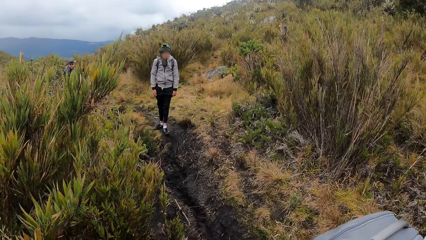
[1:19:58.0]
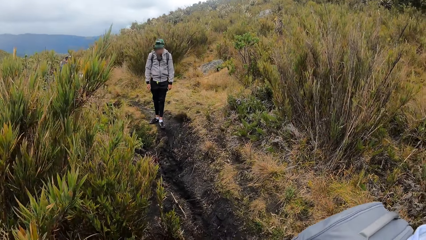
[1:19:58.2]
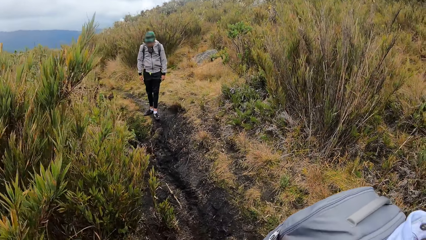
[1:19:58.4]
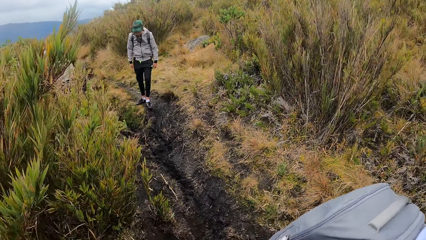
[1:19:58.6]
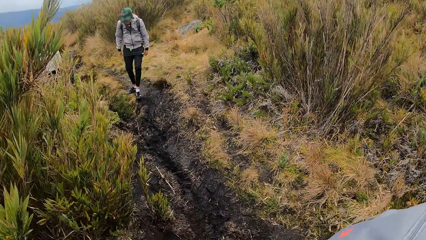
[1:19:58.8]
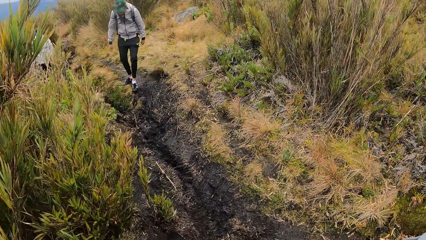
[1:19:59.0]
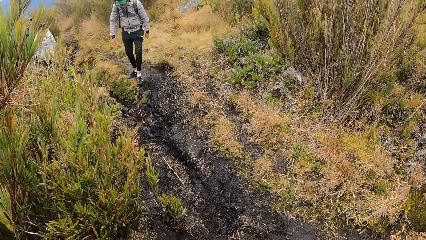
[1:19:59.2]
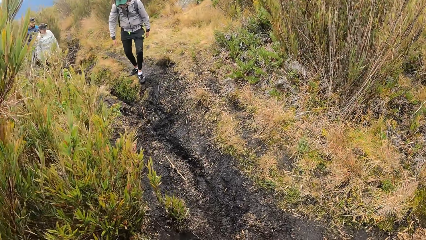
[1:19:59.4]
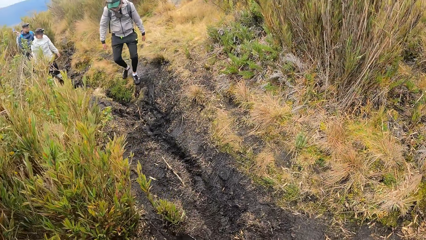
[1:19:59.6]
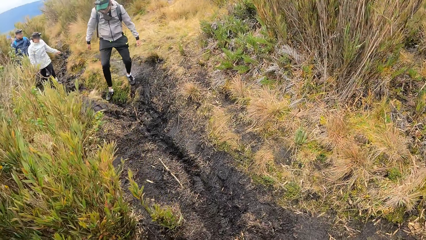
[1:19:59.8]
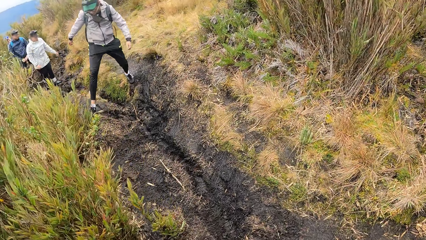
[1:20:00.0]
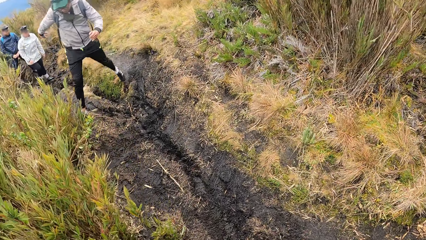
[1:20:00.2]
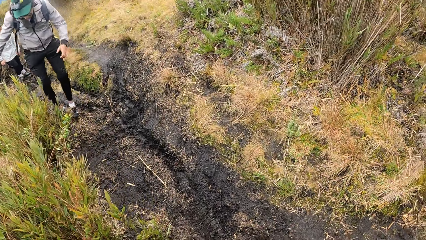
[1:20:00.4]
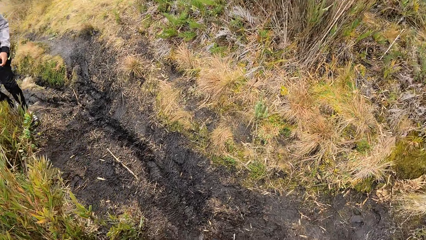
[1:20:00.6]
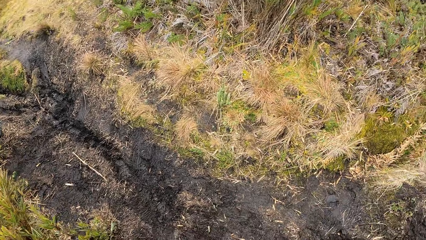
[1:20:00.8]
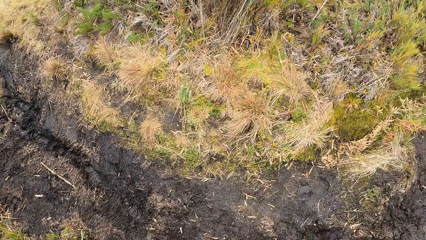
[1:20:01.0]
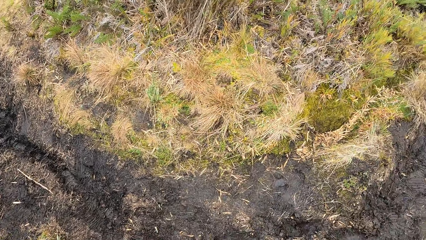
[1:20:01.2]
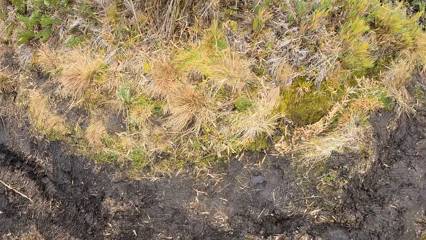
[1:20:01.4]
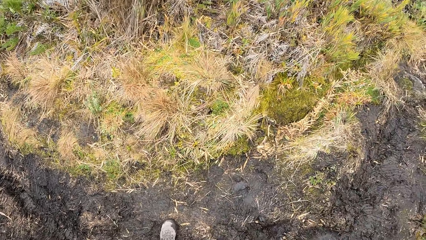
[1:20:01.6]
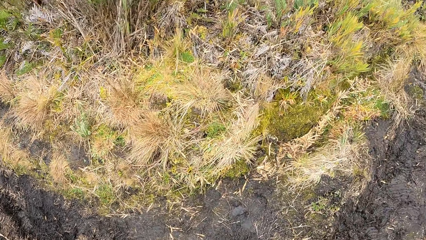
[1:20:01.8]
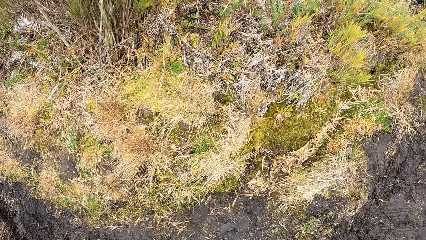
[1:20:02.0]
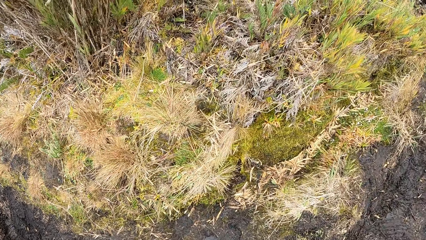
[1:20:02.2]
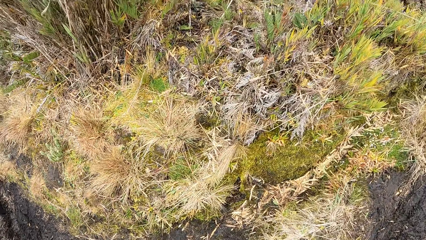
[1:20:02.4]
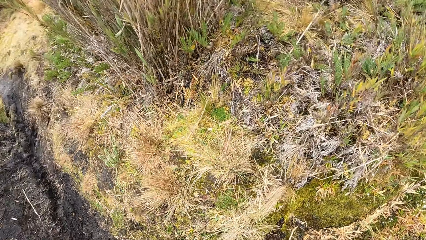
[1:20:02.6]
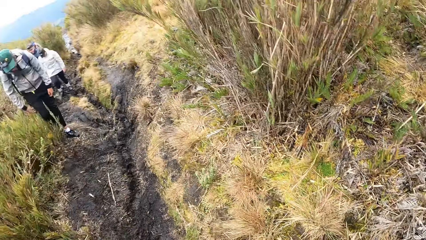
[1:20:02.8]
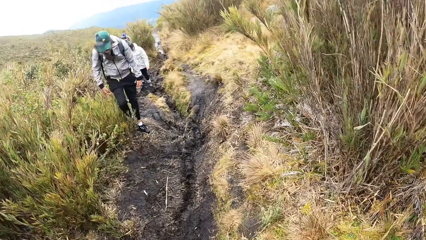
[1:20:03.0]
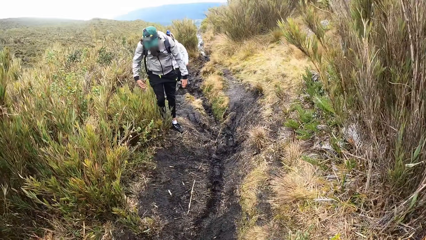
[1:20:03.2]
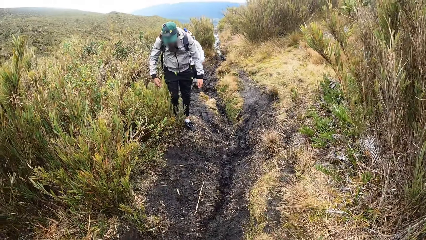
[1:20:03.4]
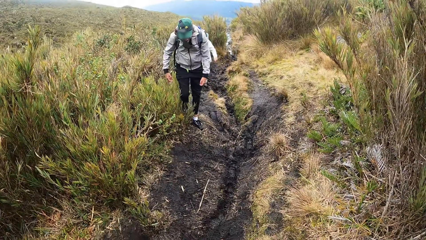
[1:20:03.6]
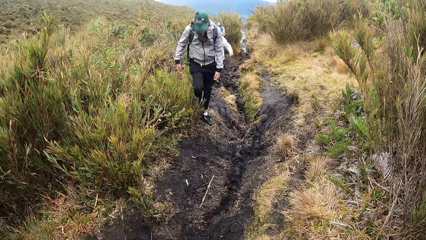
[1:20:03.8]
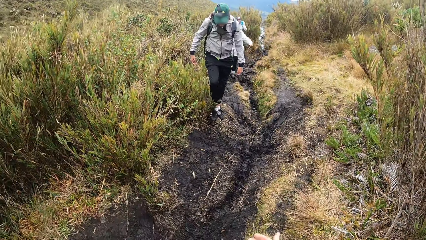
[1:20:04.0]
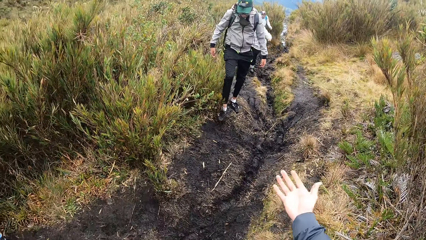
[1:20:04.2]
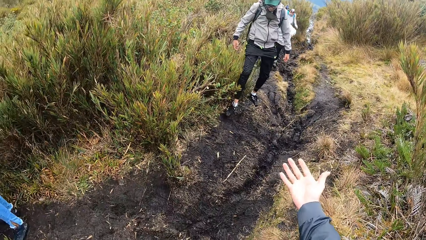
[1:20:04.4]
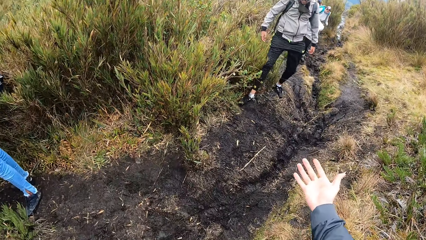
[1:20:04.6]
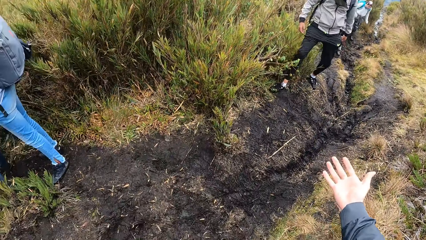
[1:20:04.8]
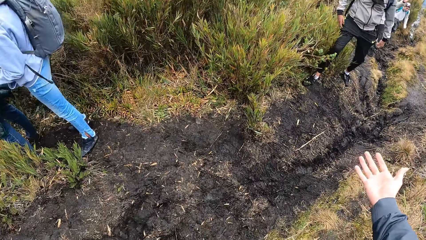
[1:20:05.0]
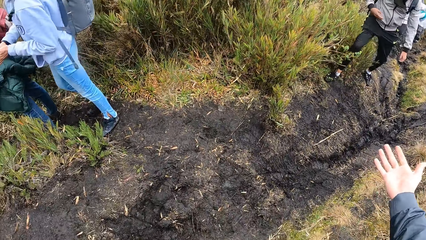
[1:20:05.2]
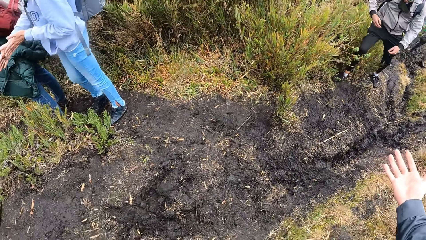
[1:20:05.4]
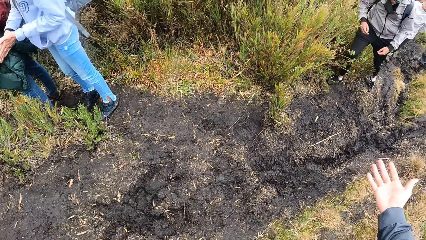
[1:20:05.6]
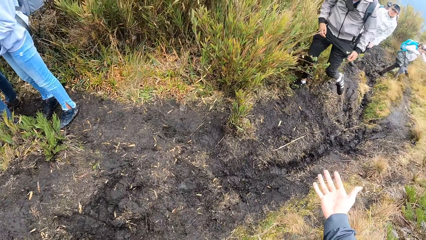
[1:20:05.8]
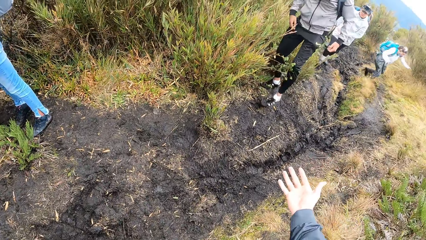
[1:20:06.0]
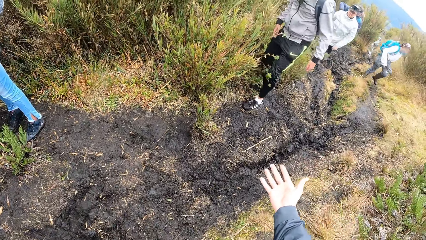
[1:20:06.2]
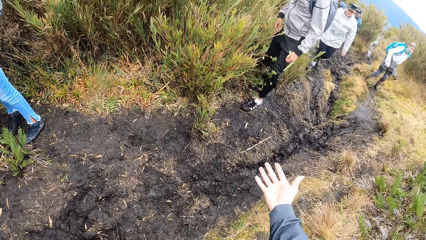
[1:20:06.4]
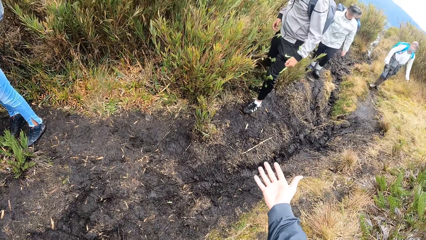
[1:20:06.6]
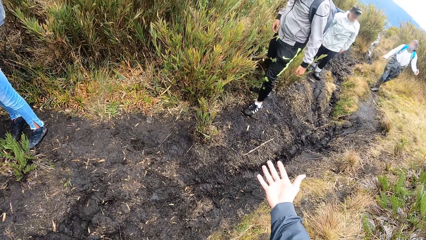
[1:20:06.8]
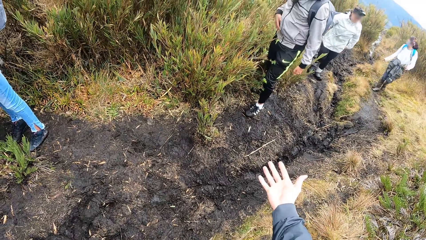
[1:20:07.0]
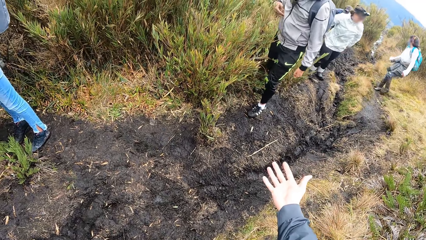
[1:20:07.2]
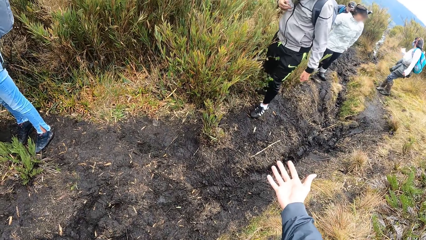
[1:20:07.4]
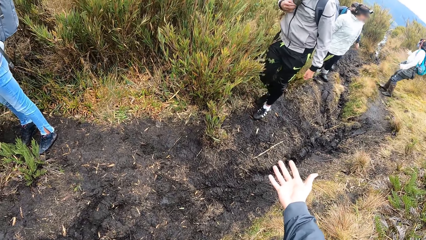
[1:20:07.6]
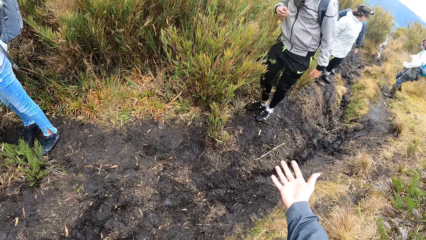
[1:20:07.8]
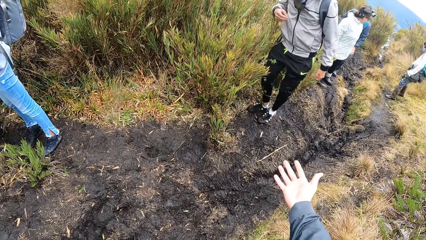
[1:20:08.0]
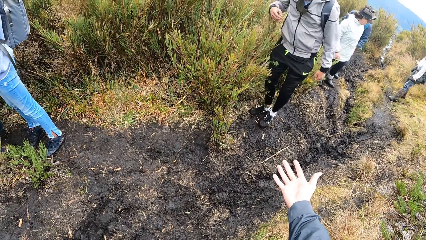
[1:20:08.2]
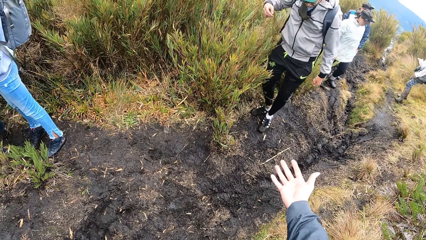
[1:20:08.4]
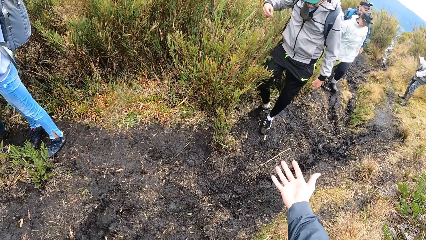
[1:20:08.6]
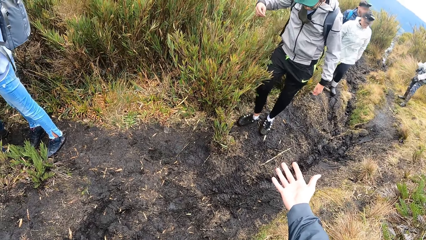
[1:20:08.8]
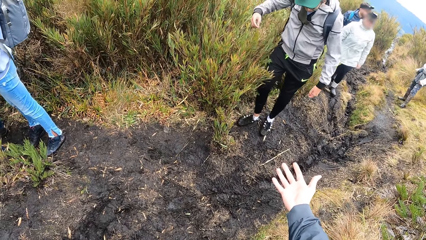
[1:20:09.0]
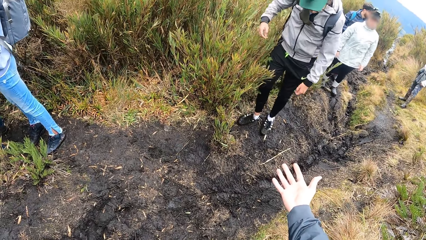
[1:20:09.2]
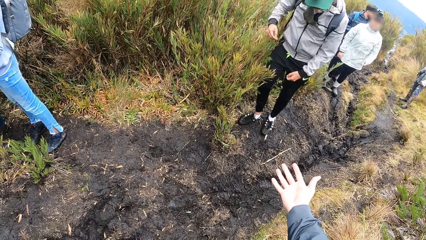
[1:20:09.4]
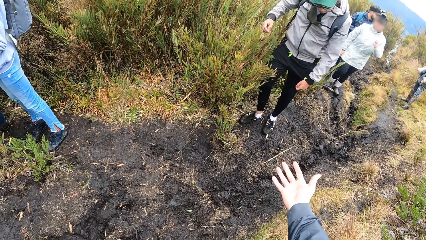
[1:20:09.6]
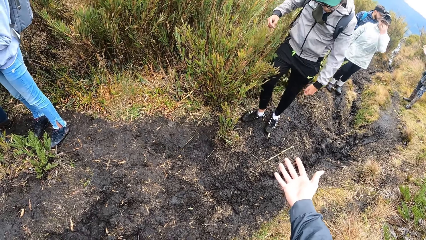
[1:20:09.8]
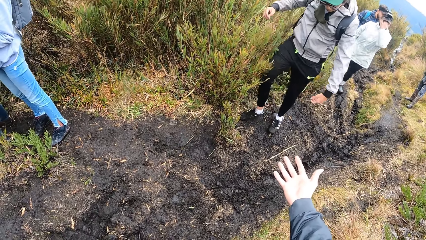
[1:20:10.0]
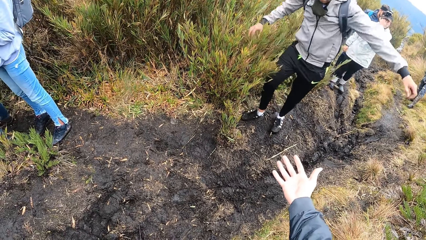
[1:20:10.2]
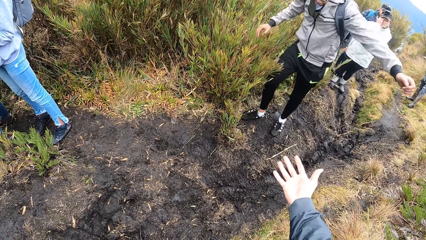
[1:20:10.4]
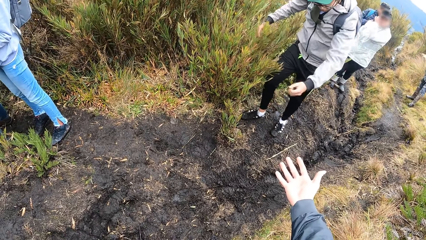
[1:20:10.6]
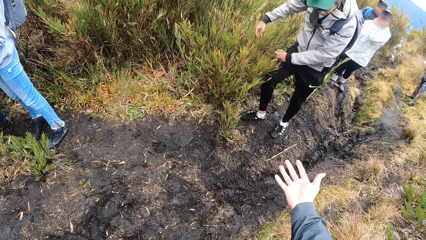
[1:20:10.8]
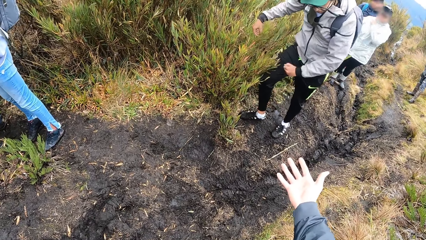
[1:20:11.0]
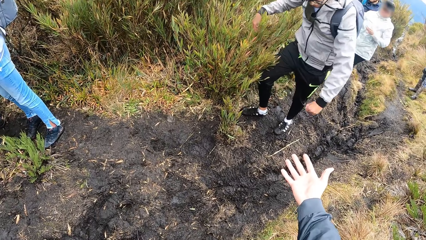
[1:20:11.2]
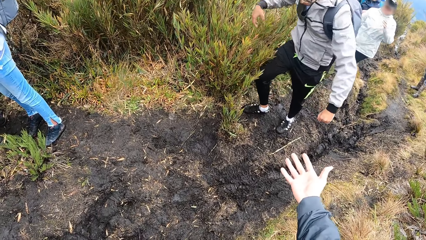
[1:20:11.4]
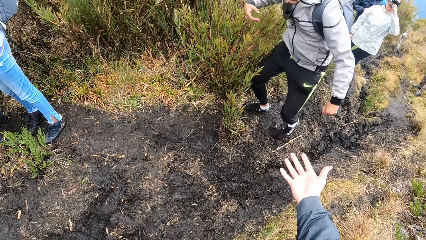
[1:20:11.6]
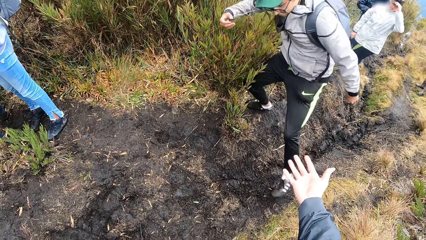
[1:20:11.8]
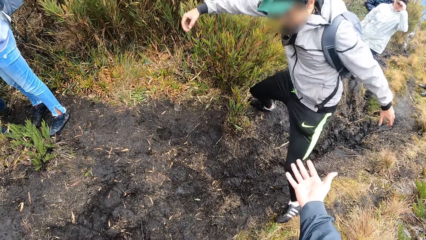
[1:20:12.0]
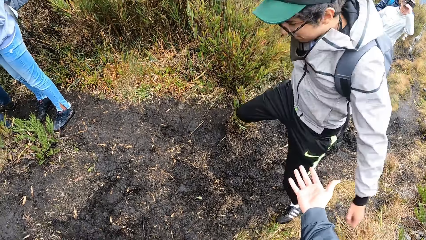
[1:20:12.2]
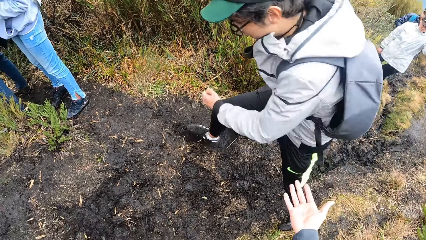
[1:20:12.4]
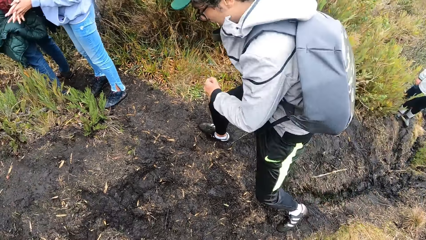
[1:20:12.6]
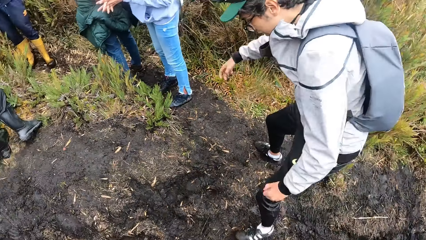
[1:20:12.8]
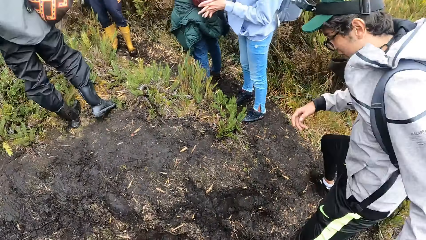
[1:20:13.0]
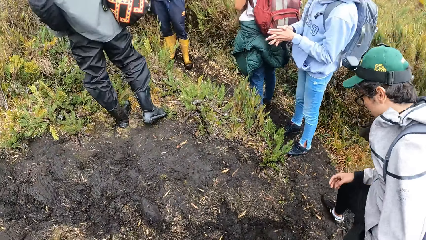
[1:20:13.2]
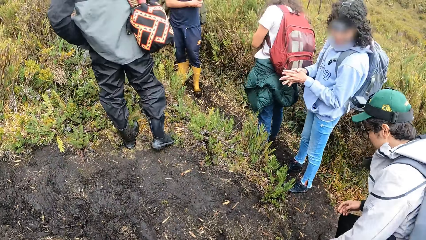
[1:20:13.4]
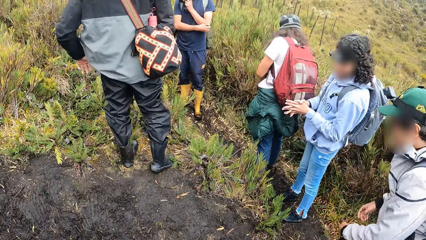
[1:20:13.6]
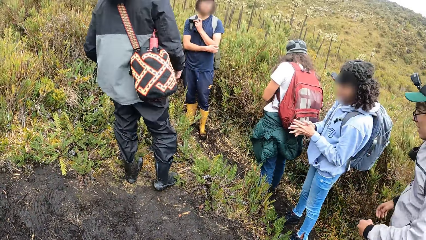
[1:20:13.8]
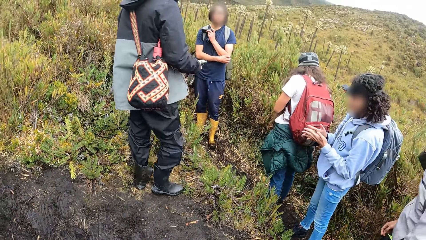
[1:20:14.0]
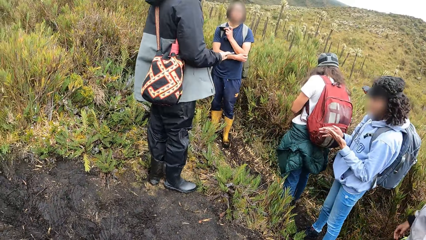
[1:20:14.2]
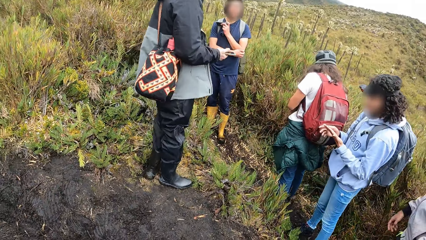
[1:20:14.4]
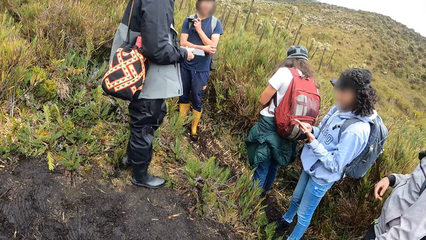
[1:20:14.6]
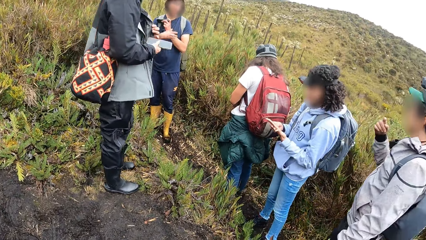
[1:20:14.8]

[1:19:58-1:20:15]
A man jumps. The camera wearer looks around the field. She looks back. She stretches her right hand. The man jumps on the field and walks on the field.
